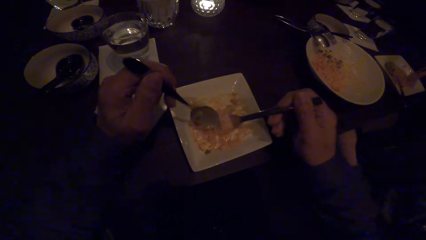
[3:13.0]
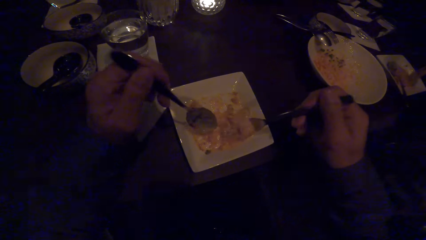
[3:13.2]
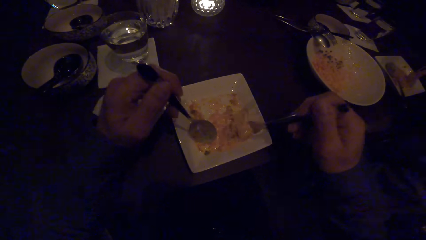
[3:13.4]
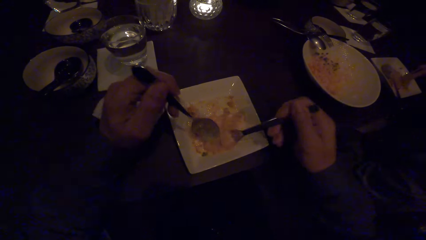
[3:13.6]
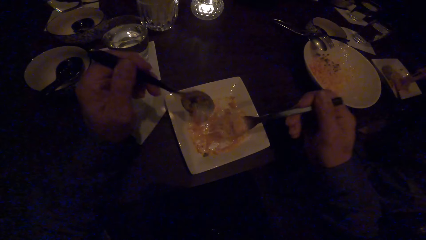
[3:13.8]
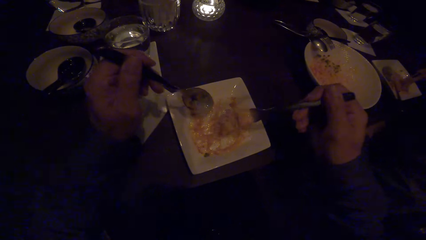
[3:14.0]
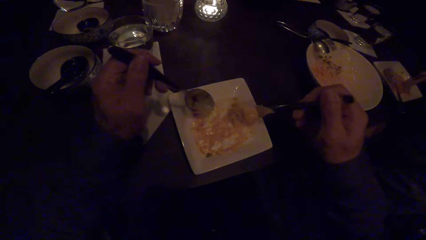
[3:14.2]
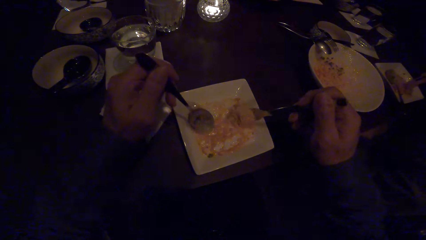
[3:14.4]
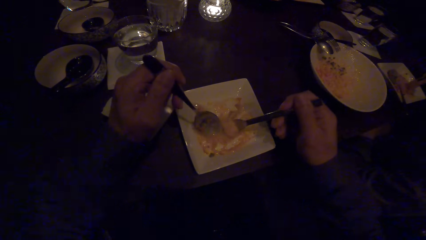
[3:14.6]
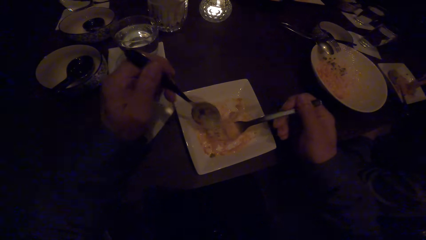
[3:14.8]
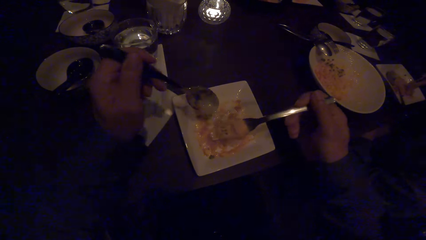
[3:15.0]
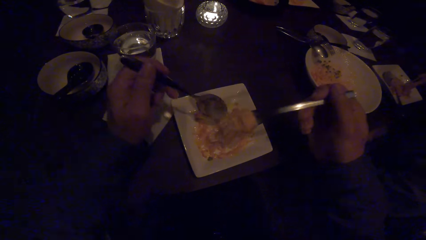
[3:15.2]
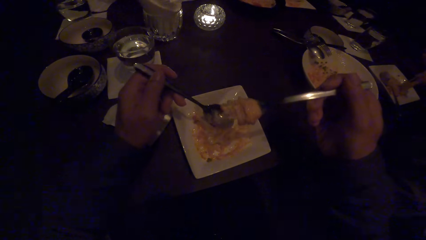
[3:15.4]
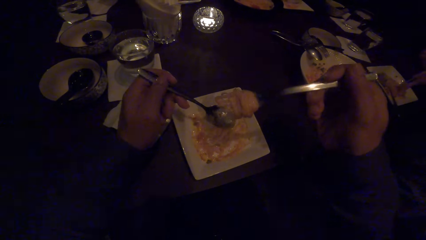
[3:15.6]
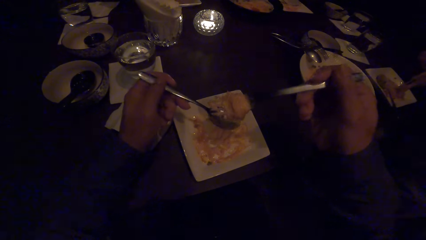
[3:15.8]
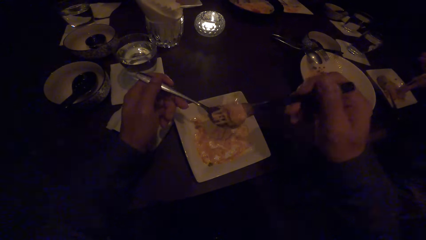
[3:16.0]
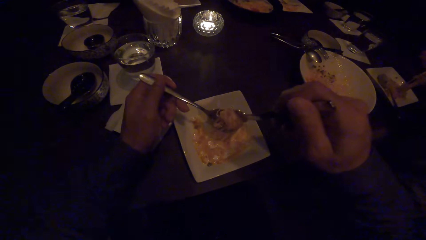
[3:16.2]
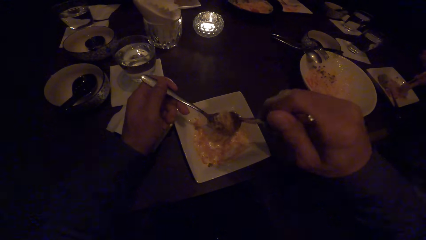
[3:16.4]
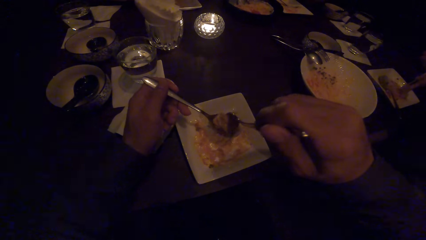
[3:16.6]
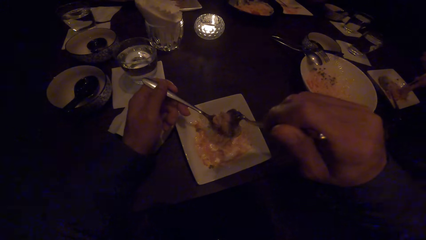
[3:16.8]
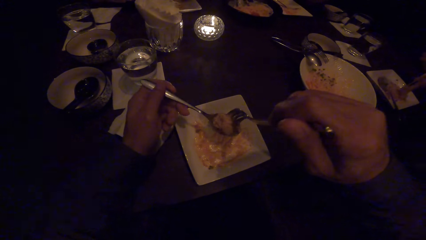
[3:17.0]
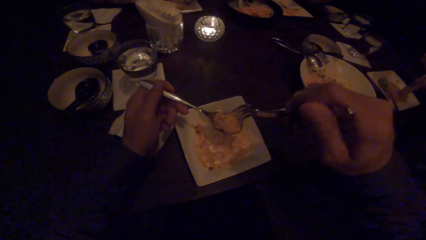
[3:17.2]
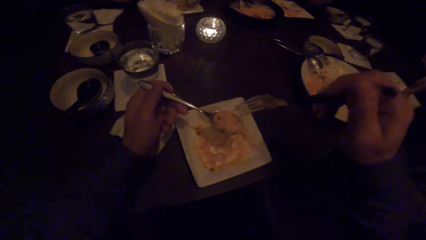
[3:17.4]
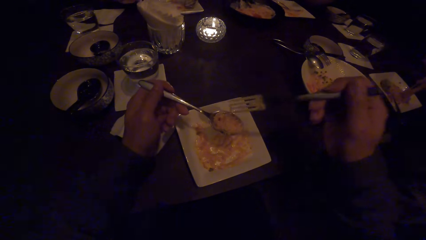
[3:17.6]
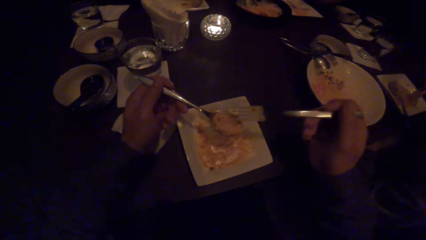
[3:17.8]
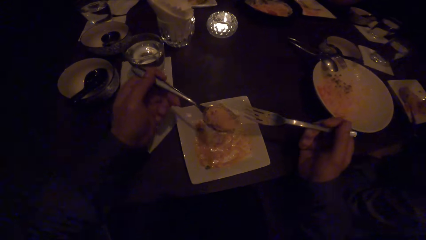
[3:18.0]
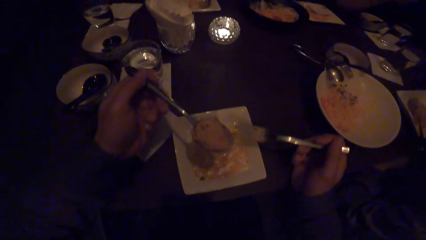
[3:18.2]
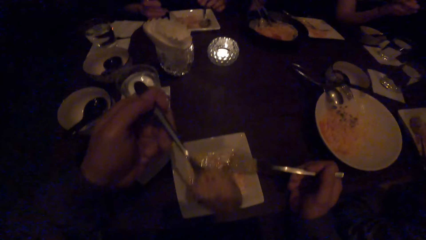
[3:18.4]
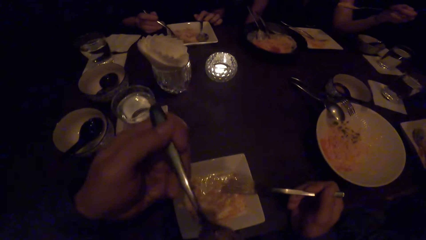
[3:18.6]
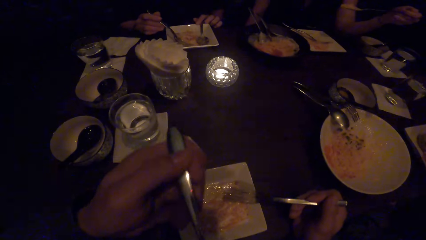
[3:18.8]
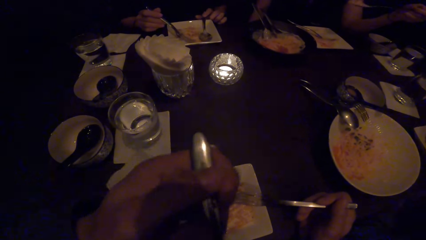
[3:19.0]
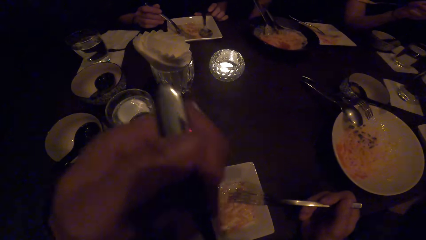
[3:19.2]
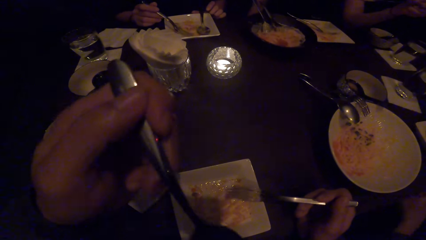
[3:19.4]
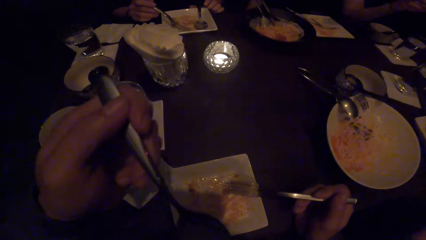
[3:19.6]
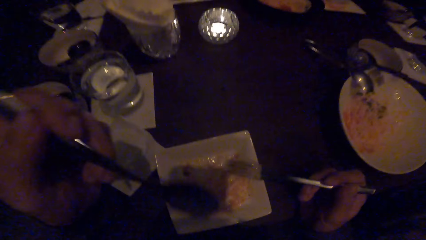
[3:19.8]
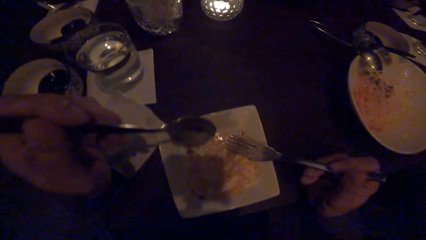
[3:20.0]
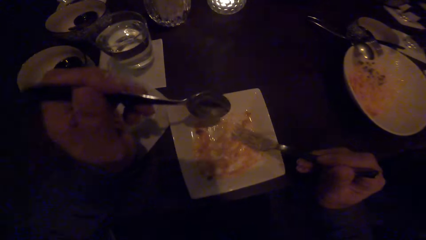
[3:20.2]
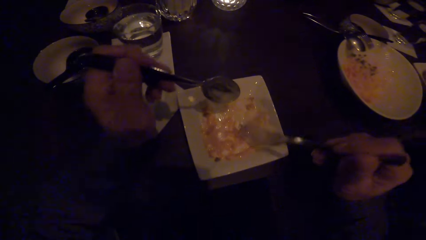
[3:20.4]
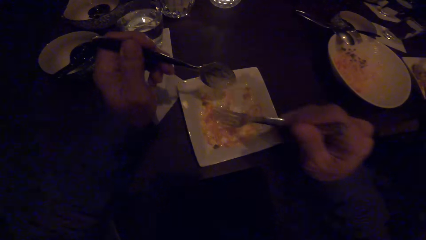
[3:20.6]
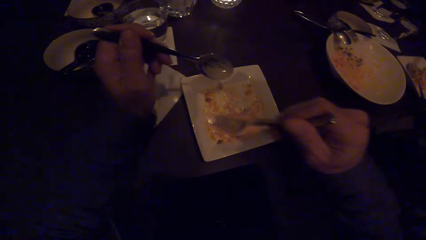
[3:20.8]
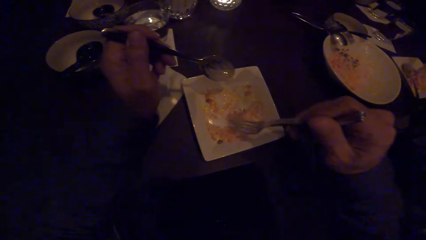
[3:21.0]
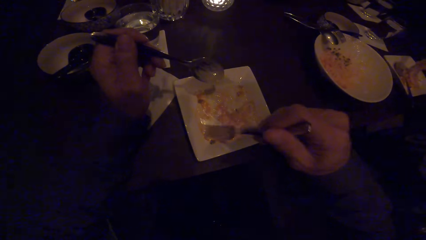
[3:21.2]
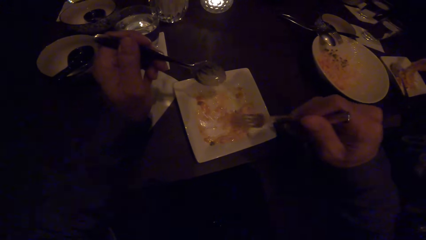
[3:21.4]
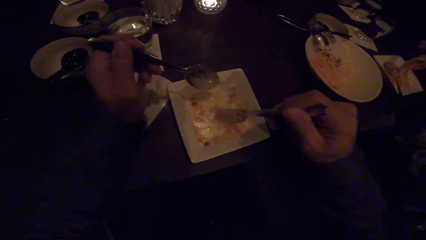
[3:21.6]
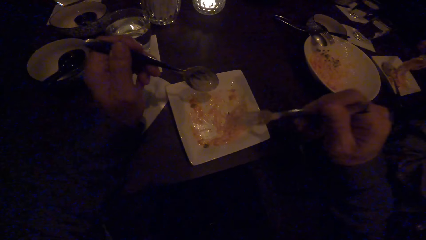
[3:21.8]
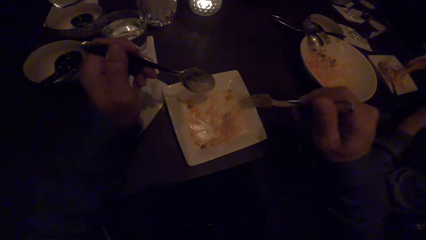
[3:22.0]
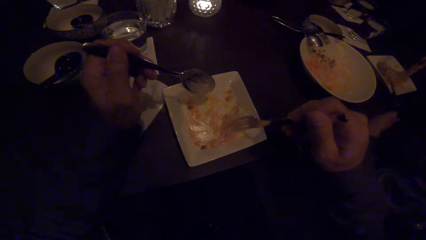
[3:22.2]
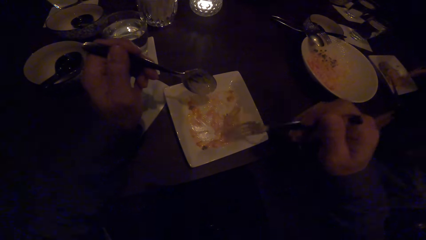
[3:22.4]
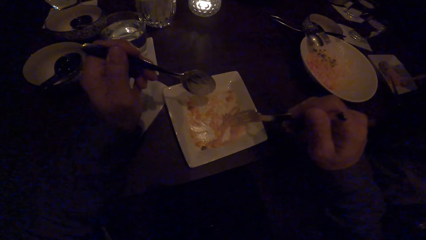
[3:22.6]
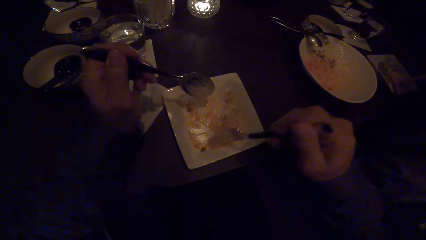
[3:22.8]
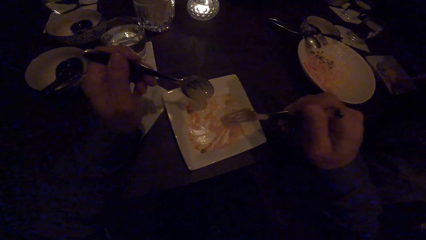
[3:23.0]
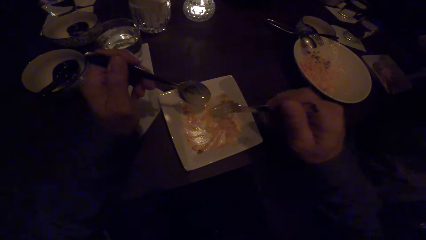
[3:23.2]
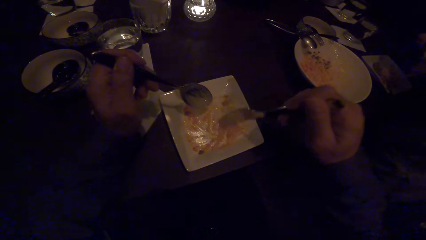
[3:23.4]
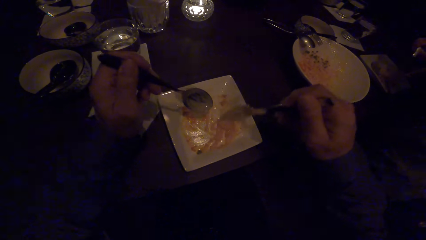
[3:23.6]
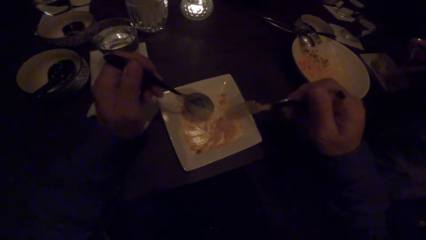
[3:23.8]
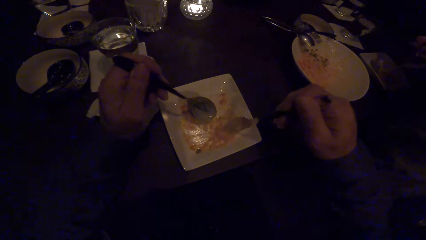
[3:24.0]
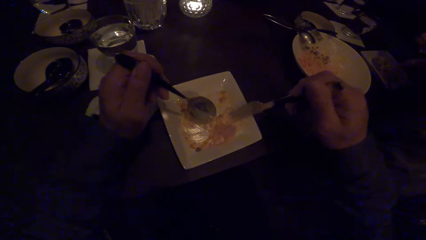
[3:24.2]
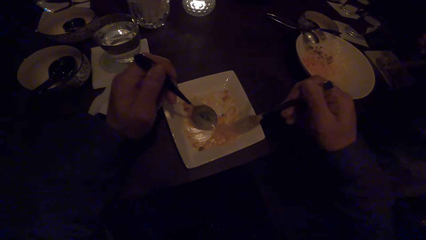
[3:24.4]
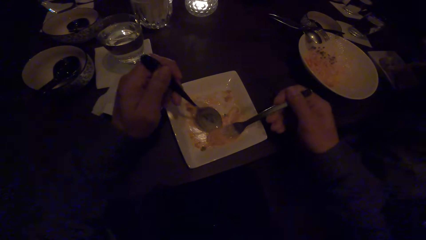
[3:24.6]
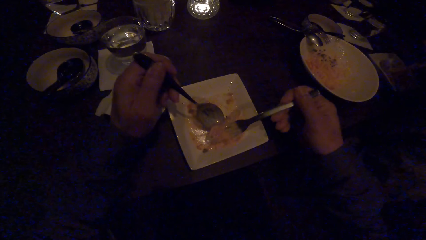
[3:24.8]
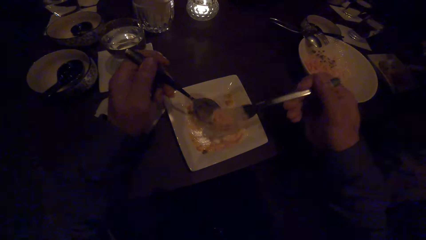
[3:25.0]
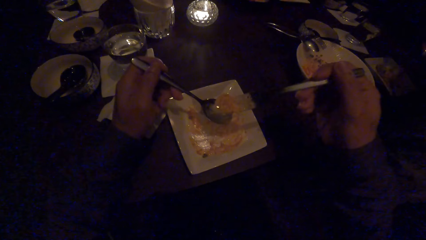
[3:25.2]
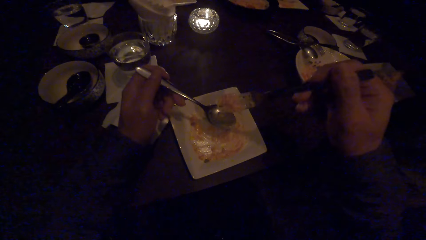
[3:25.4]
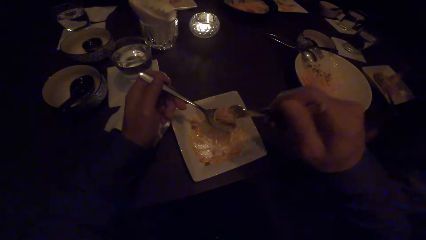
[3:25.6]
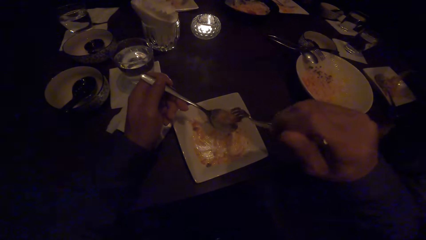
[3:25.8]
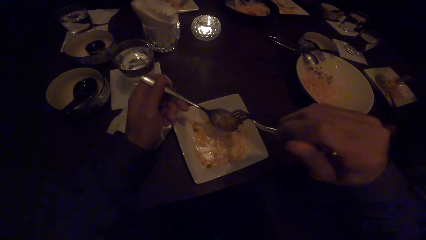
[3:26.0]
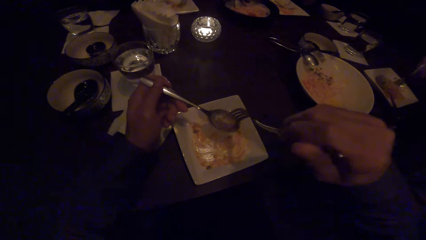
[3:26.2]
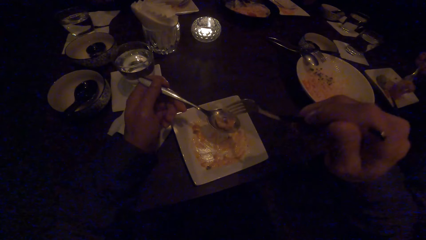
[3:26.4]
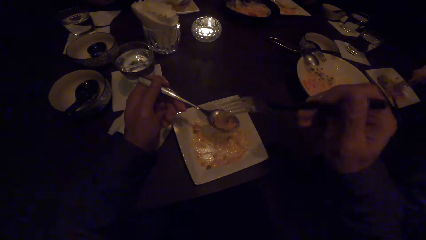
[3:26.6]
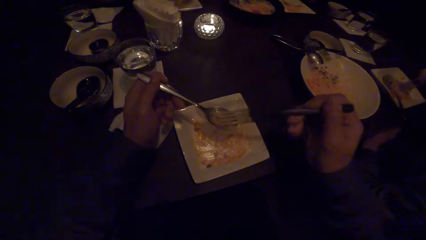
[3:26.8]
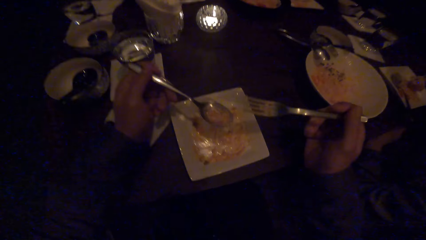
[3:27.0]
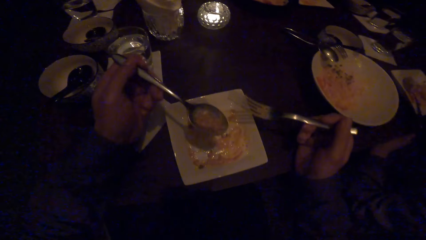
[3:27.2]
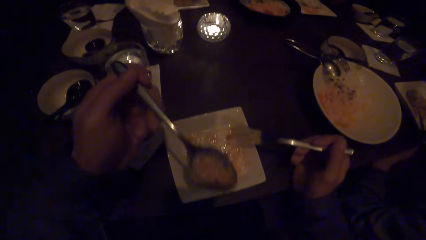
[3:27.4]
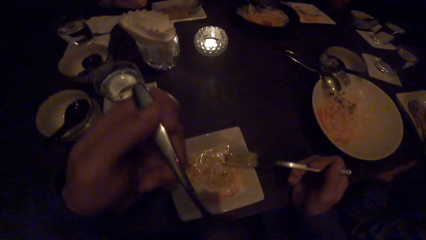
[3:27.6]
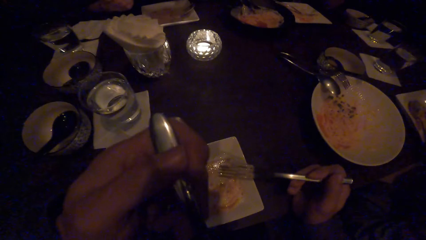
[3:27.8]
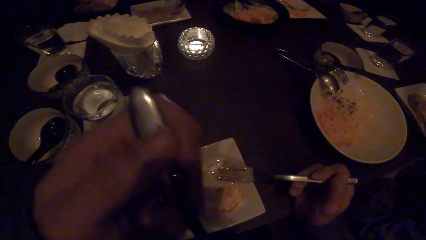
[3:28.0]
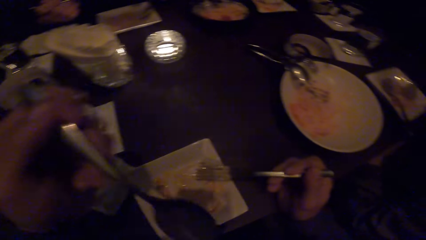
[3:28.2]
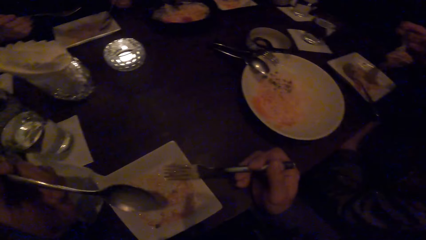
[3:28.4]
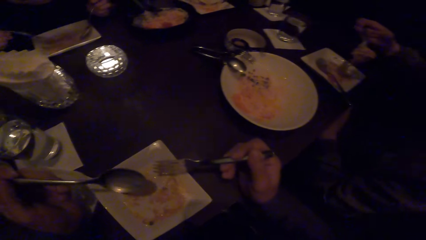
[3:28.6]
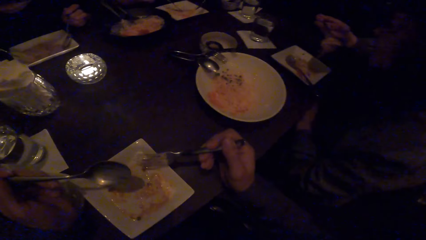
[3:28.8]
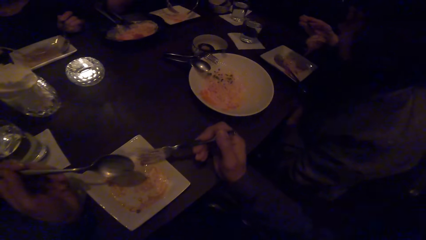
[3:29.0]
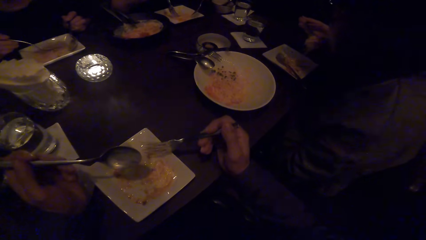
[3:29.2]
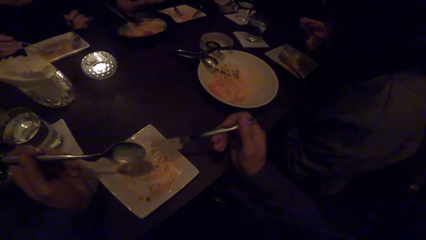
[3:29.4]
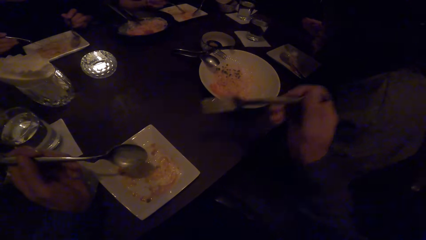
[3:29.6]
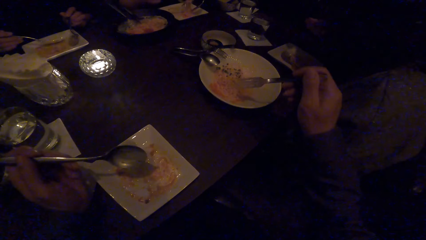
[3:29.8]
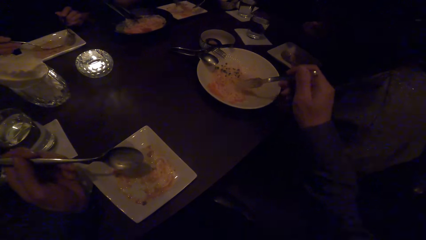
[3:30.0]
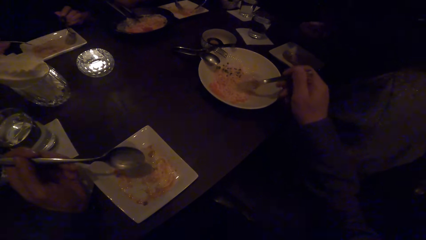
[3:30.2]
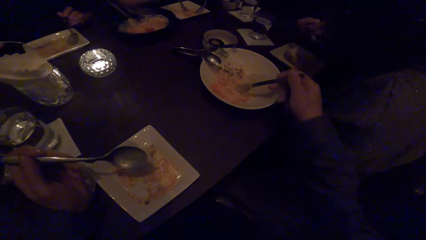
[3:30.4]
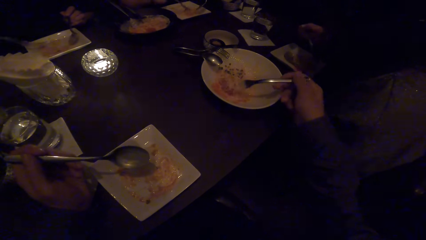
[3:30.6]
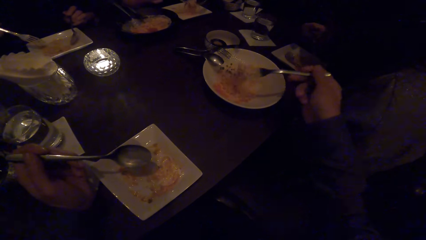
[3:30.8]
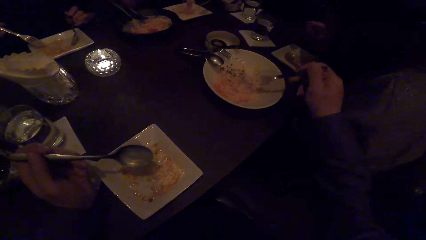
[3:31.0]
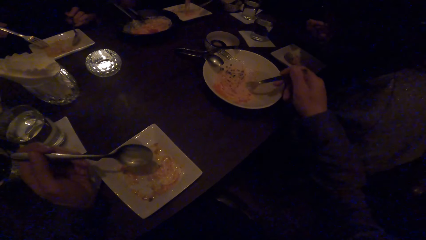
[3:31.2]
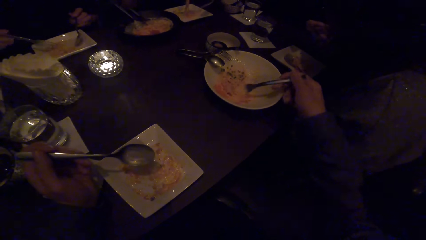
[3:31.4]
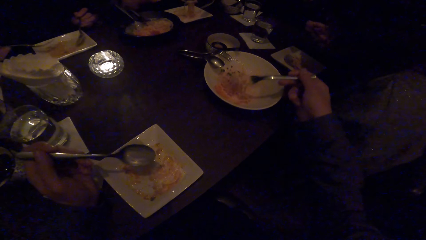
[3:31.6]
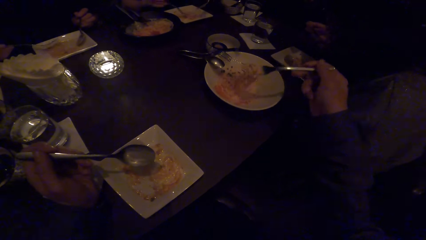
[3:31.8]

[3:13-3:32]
The camera wearer puts the spaghetti on a spoon. He eats the spaghetti with the spoon. He collects the spaghetti in a plate with a fork. He scoops food with his cutleries. He scoops the spaghetti. He puts the spaghetti on the spoon. He puts the fork on the plate. He eats the spaghetti with the spoon. He looks at a plate on the table. He scoops spaghetti with the fork. He serves himself.
